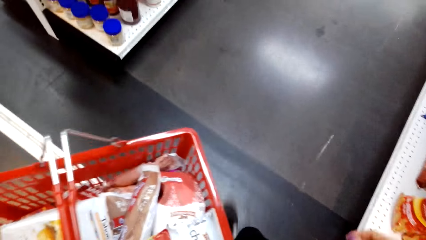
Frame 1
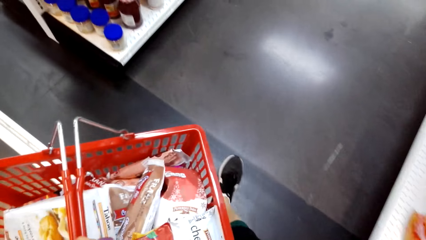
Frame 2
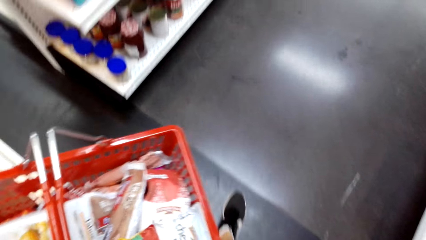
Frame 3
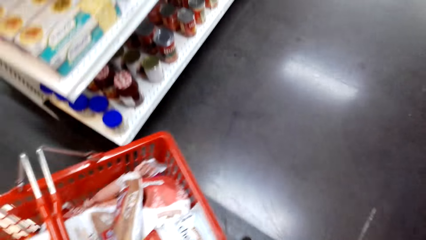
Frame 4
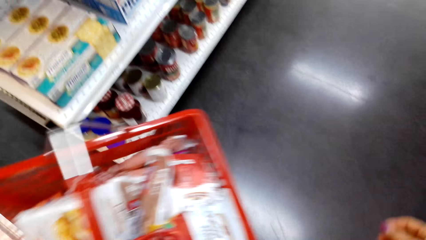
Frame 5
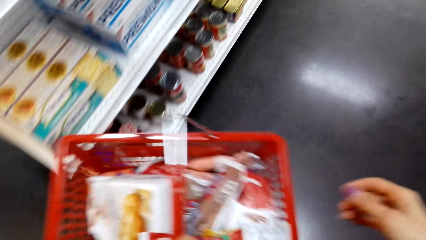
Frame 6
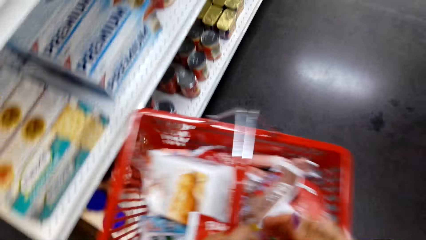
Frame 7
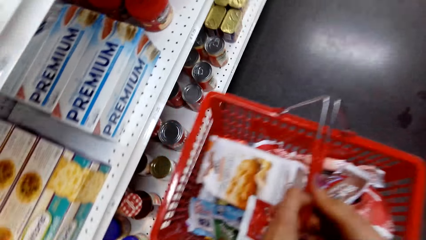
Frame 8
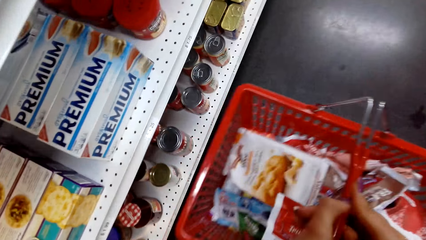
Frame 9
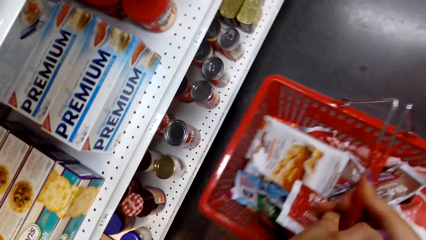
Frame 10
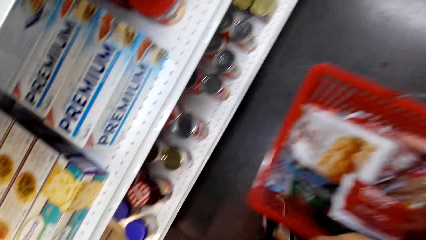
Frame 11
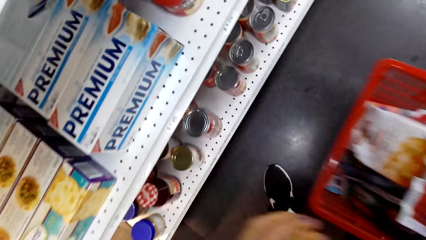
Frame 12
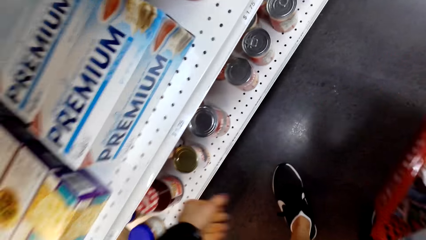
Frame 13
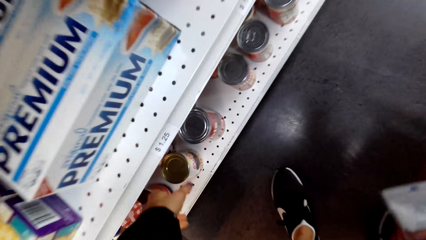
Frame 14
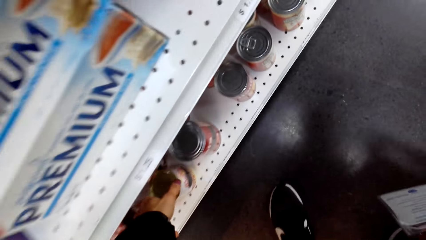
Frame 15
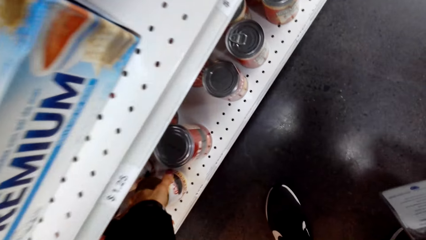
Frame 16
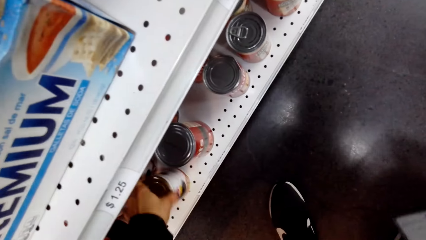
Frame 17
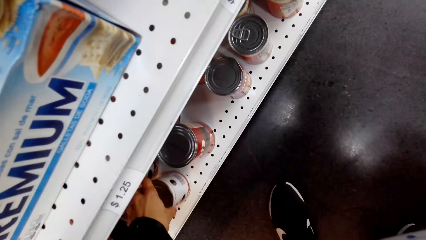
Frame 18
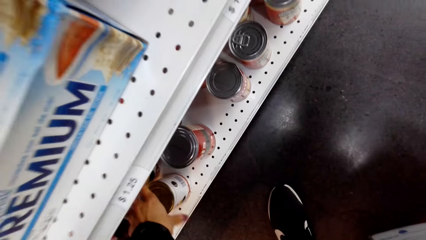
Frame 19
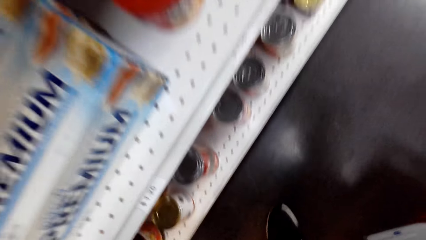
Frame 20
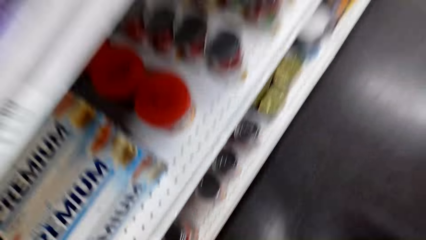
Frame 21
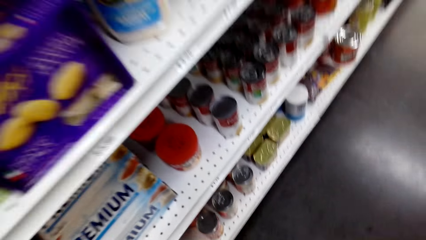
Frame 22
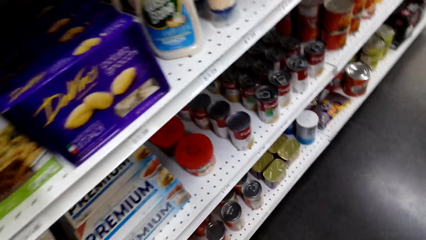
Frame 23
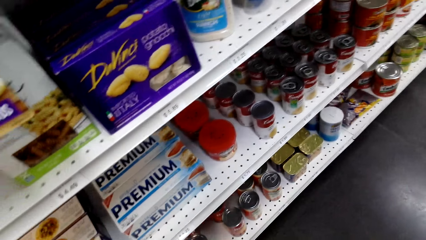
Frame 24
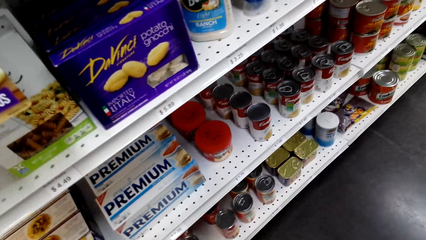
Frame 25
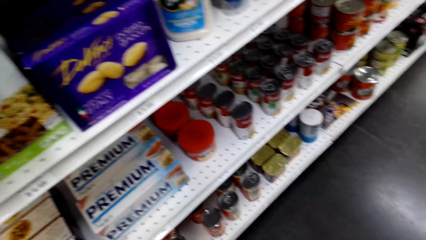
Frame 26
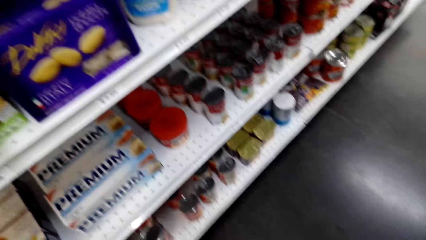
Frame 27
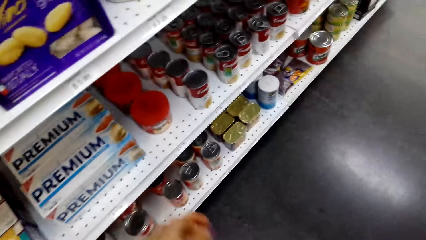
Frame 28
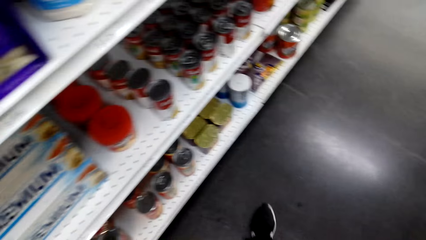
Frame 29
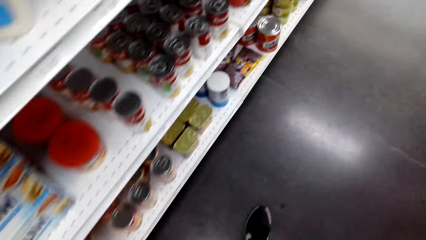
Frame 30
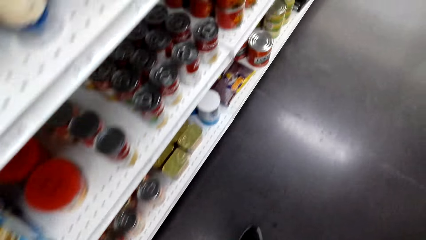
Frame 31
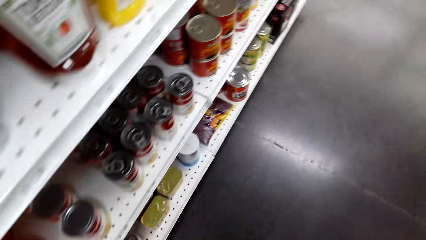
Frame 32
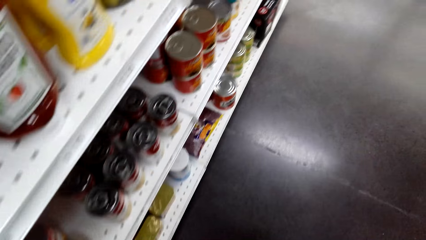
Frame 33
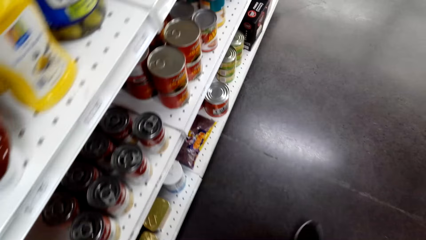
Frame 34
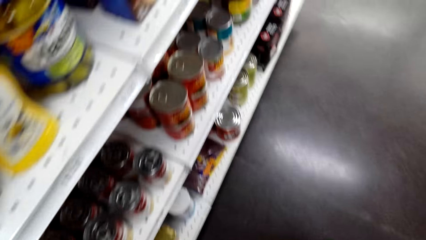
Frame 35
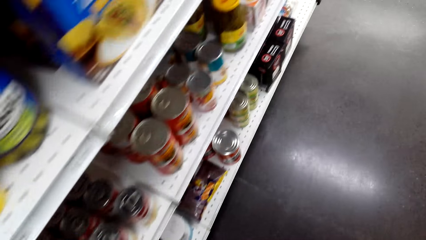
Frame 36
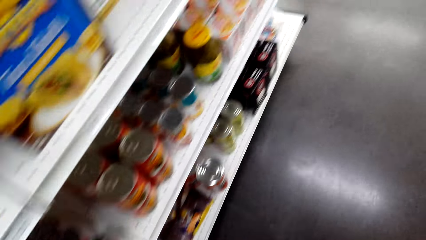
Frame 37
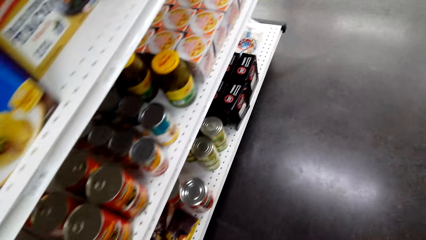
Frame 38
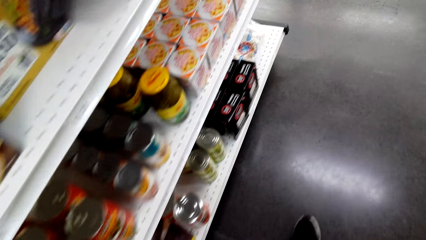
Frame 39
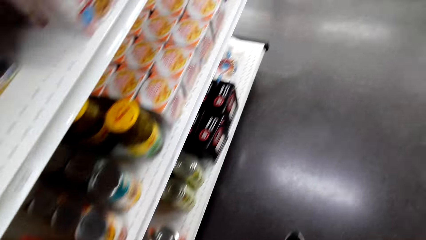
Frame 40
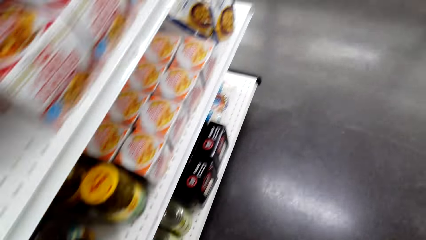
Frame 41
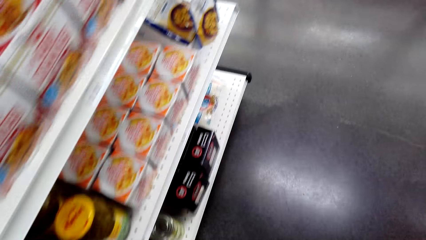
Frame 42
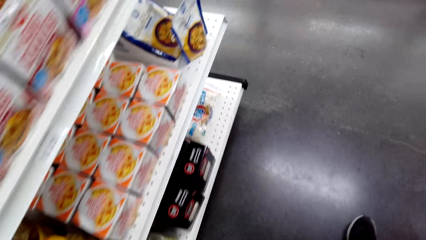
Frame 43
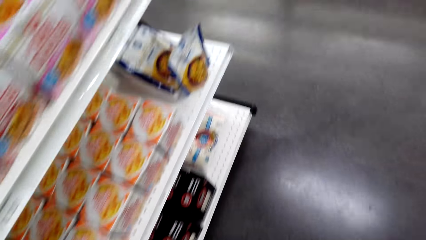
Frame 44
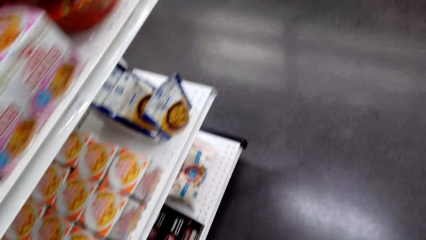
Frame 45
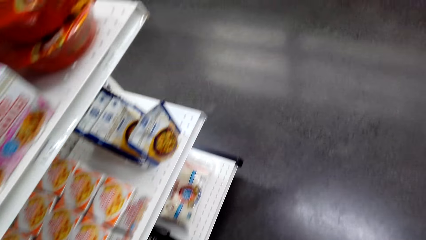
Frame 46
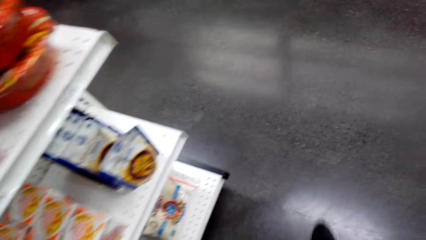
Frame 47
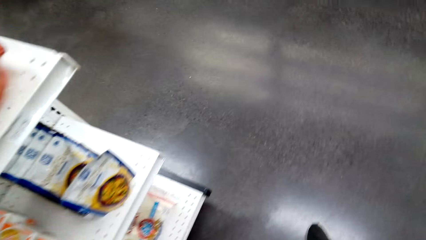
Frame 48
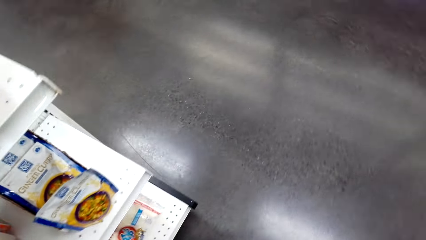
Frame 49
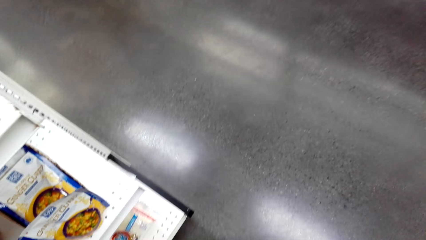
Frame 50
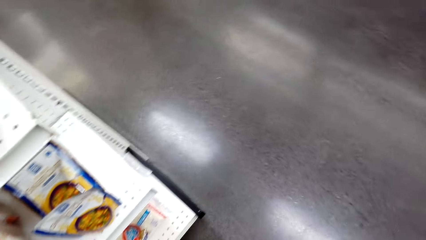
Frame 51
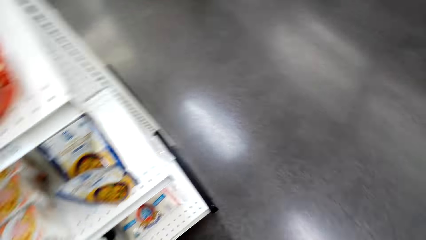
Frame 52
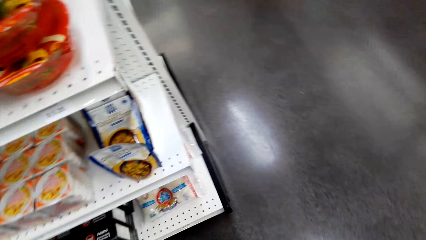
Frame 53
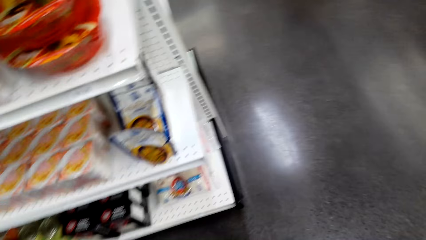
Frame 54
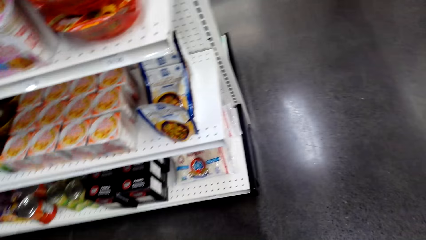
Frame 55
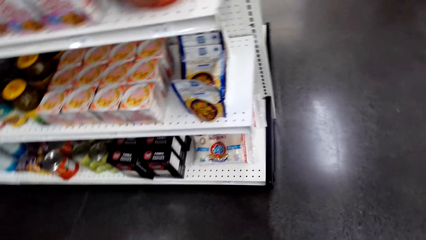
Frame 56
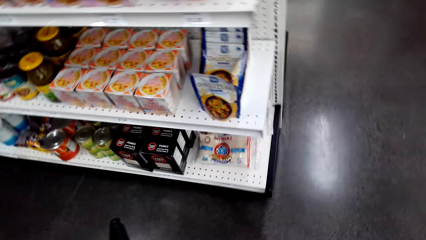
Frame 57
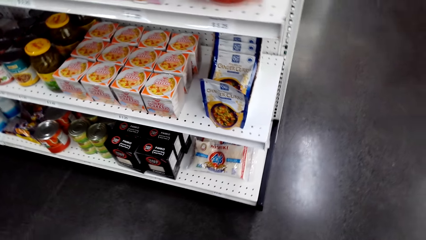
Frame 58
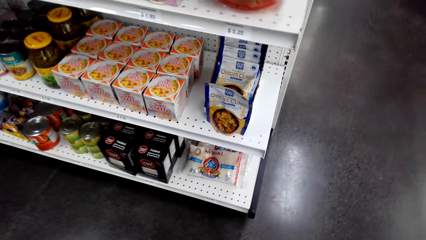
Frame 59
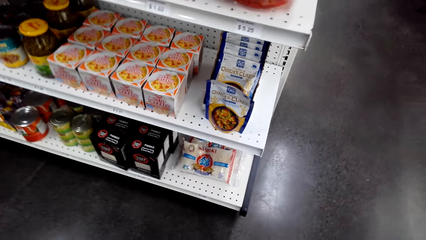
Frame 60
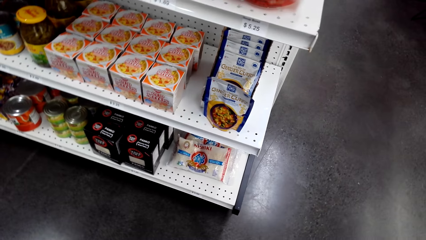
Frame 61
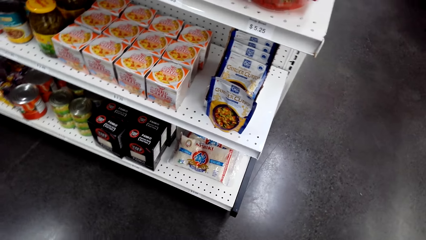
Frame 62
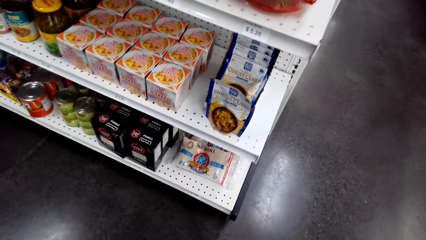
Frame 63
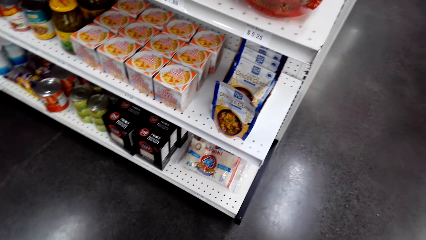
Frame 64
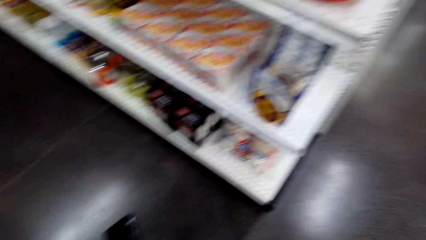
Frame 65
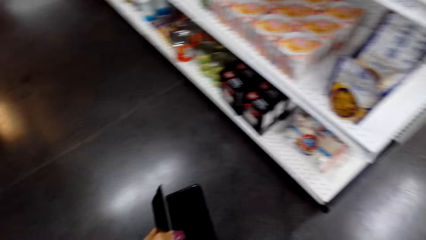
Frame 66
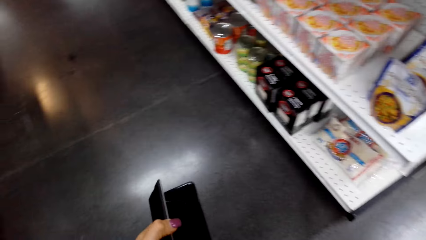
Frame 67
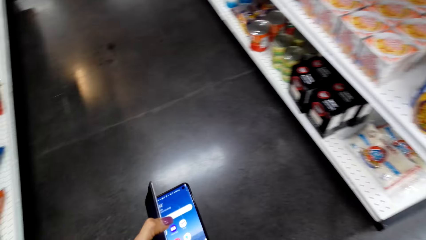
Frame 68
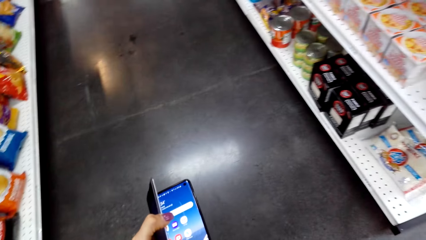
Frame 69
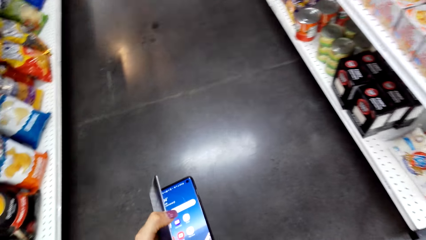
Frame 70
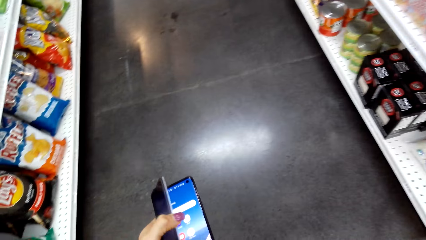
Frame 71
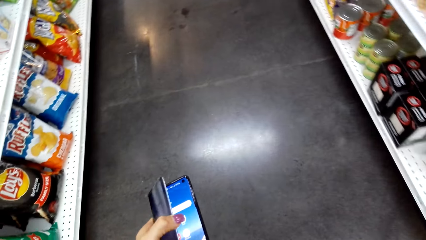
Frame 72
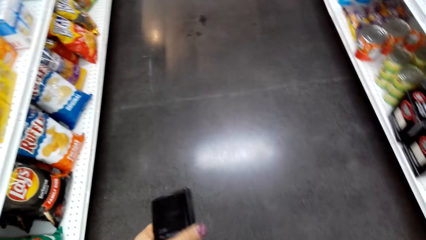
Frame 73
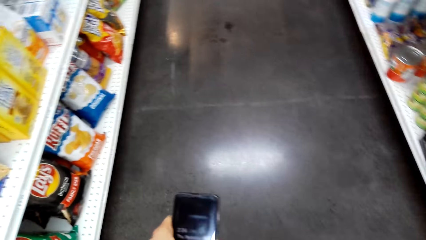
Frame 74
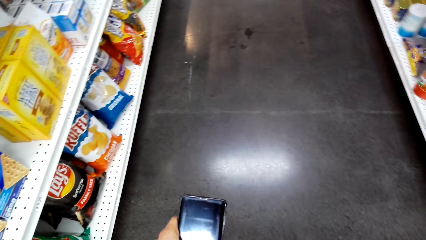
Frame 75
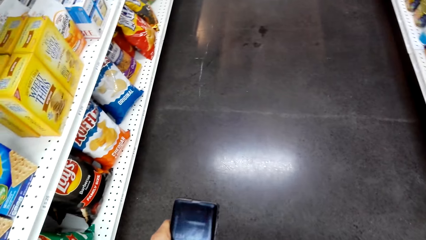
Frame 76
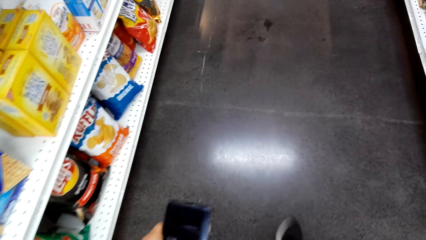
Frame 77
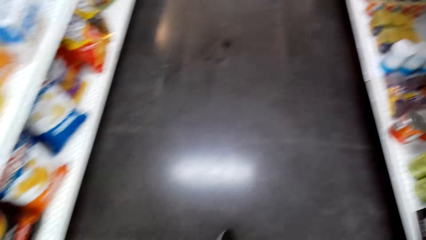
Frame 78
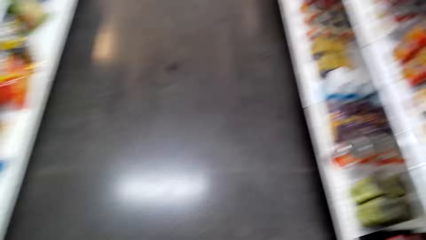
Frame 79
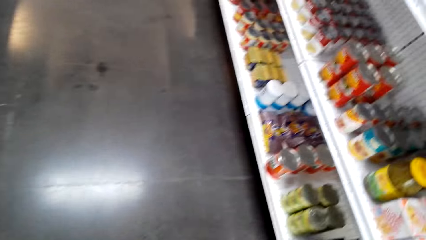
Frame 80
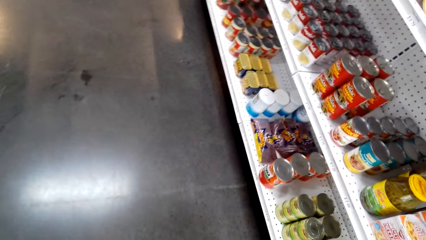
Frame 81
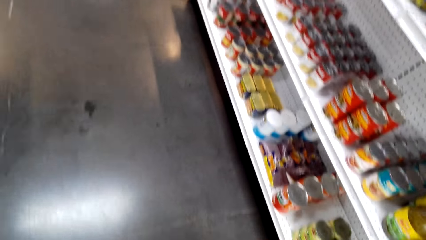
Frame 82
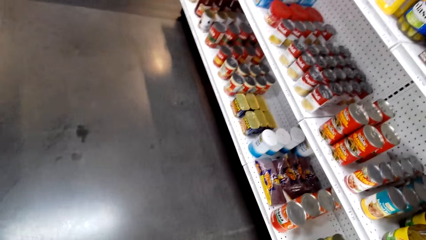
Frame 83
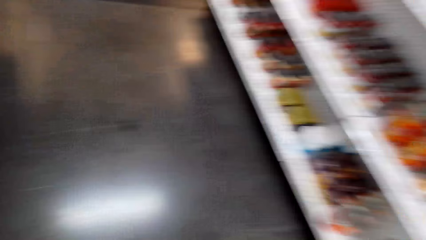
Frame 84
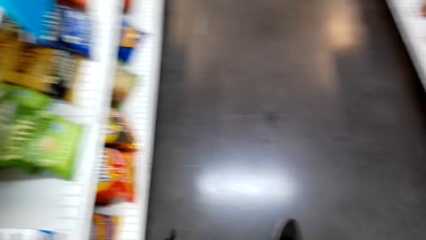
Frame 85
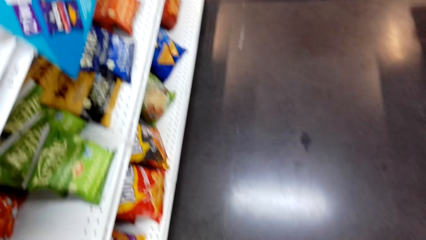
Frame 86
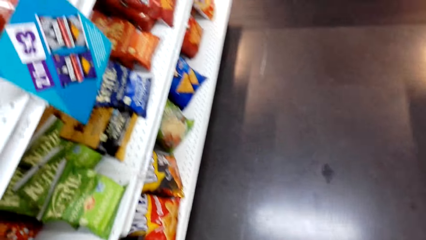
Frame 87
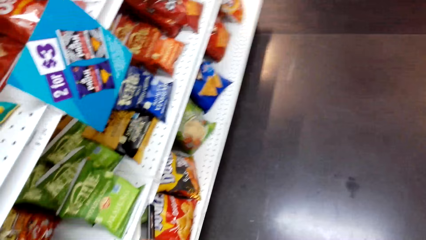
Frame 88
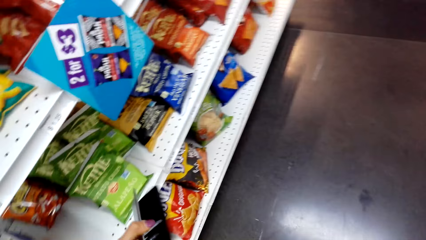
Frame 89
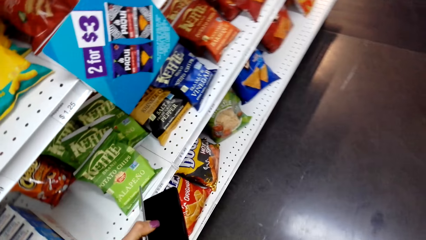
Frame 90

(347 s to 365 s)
The camera wearer switches the basket to the right hand. She touches a can. She turns something on the shelf. She stands. She drops her hand. She walks around. She uses the phone. She unlocks her phone. She covers her phone with a case. She walks.
